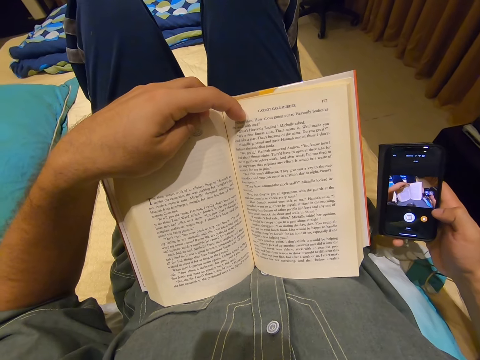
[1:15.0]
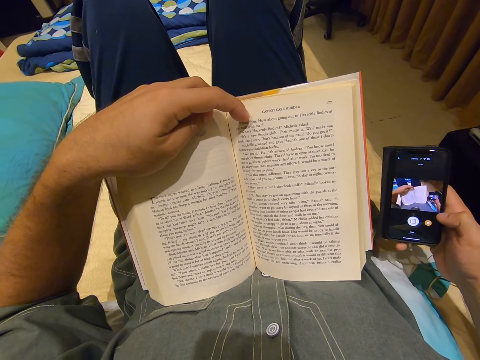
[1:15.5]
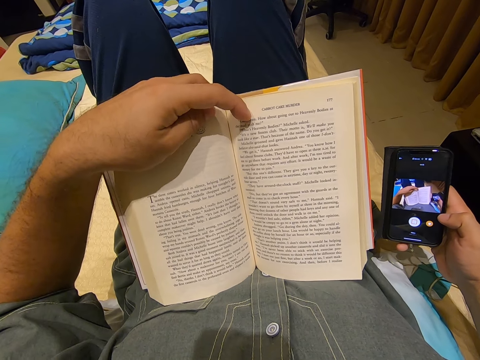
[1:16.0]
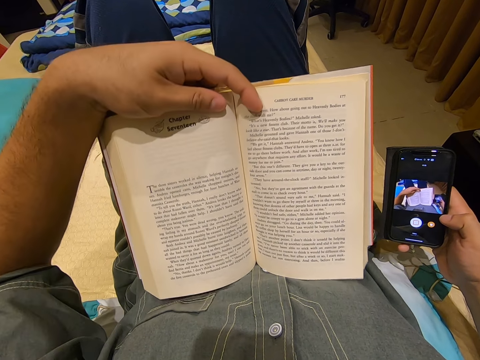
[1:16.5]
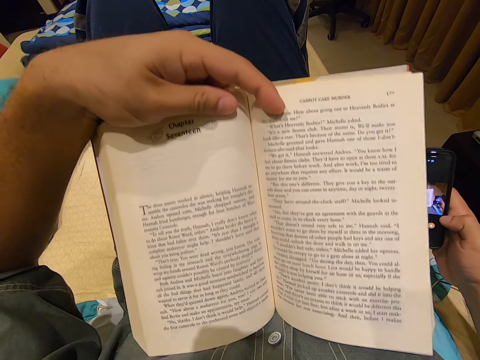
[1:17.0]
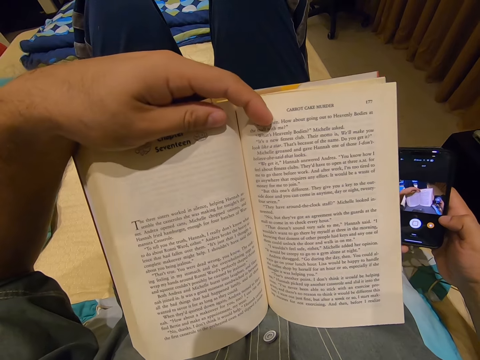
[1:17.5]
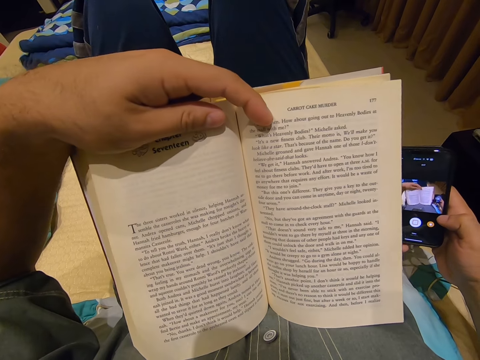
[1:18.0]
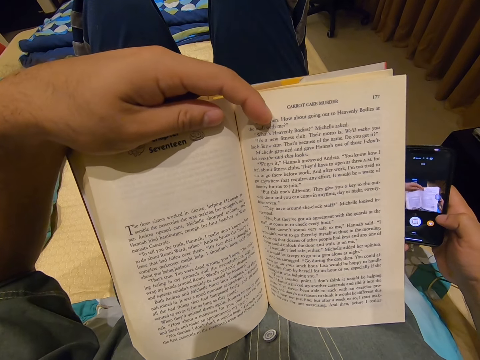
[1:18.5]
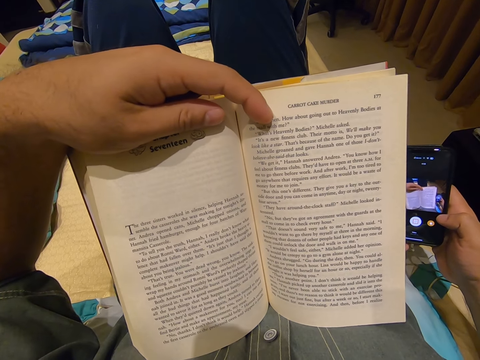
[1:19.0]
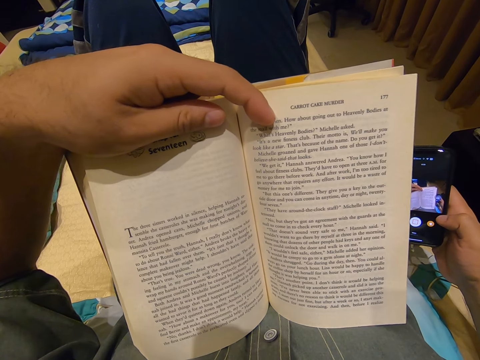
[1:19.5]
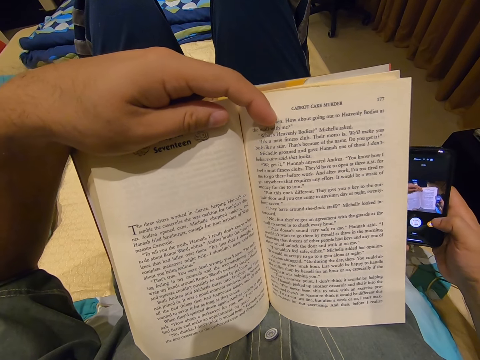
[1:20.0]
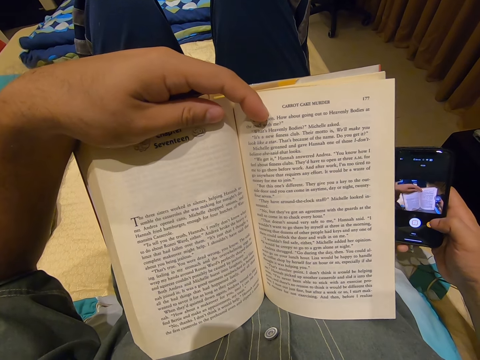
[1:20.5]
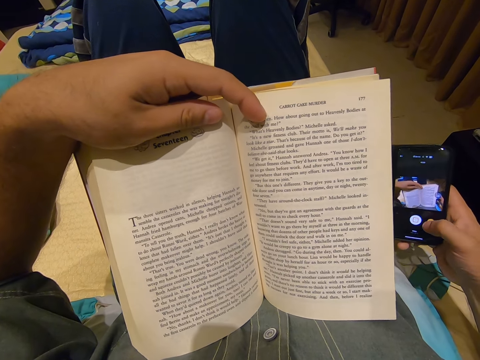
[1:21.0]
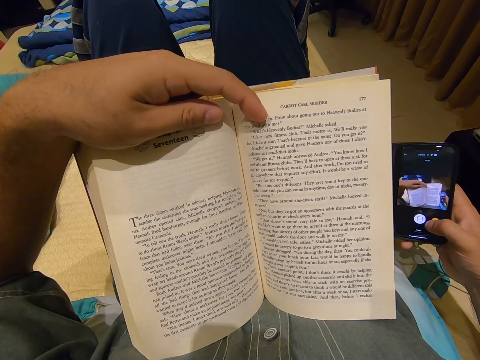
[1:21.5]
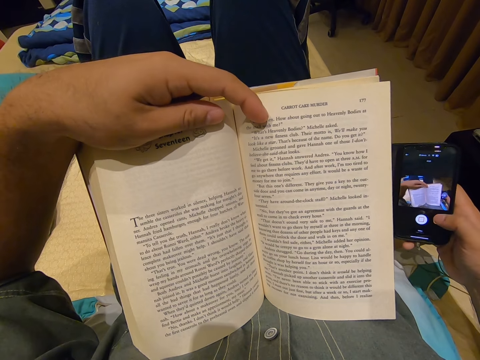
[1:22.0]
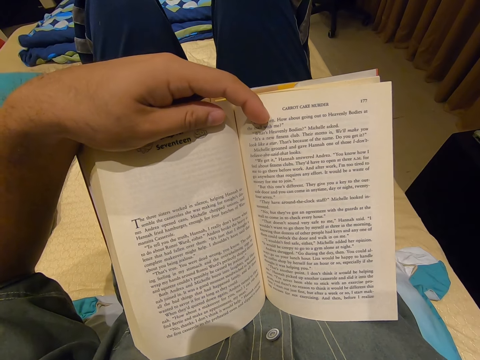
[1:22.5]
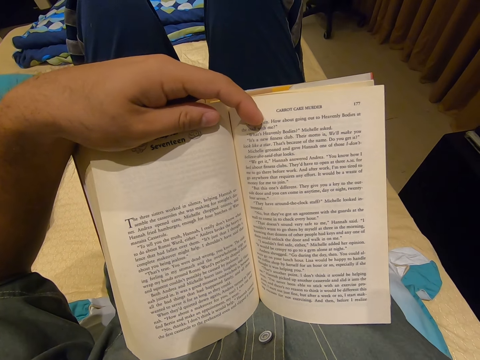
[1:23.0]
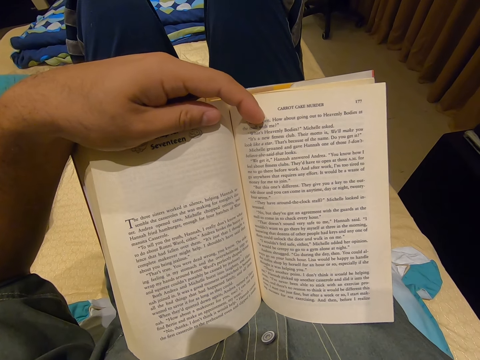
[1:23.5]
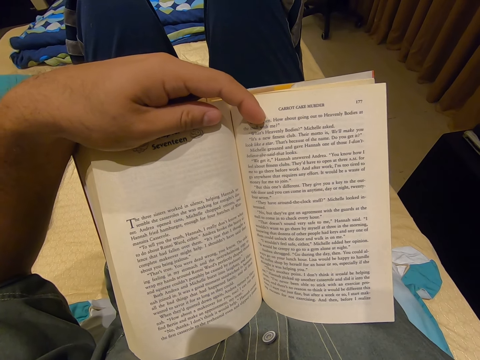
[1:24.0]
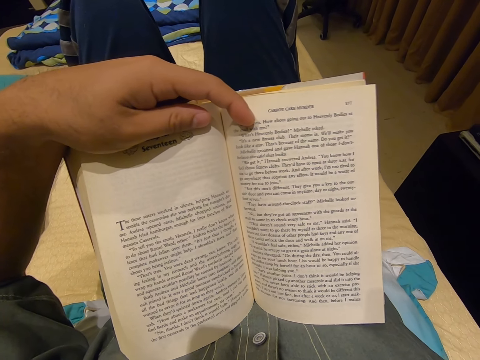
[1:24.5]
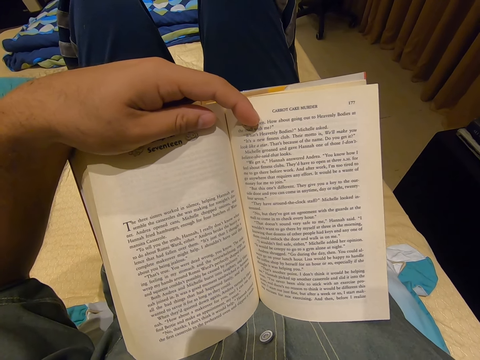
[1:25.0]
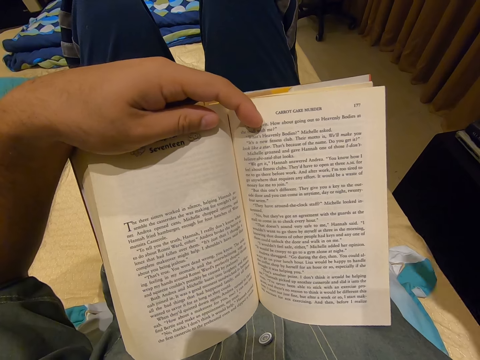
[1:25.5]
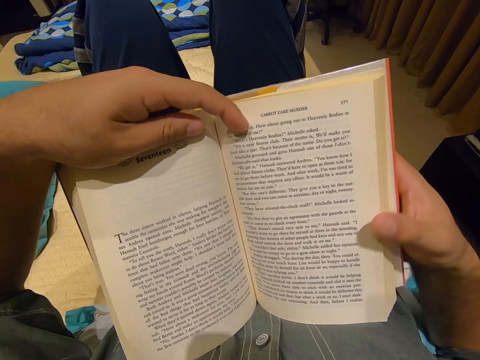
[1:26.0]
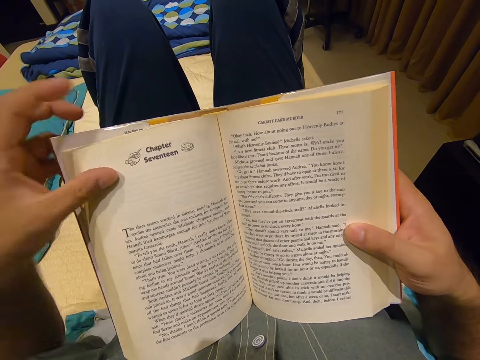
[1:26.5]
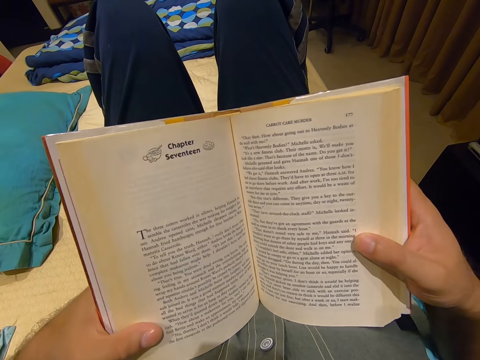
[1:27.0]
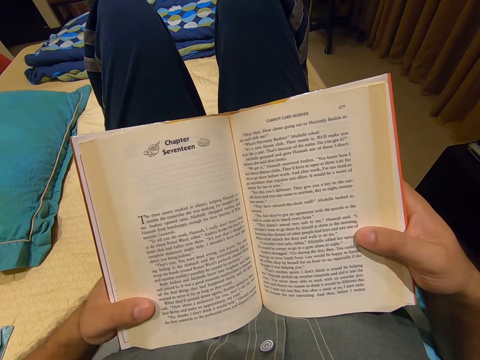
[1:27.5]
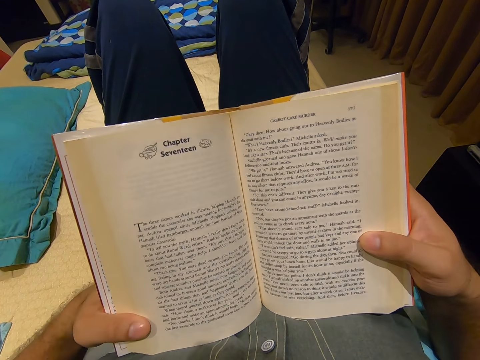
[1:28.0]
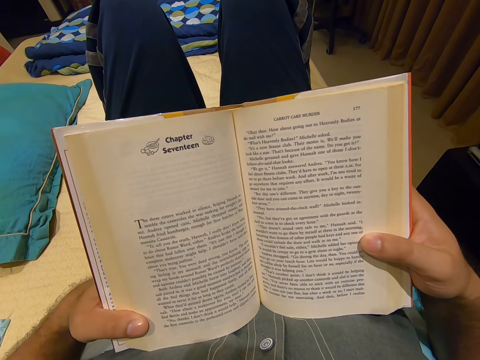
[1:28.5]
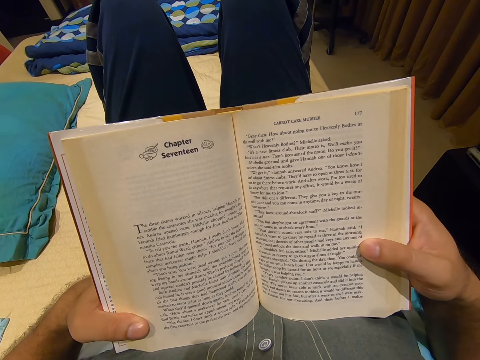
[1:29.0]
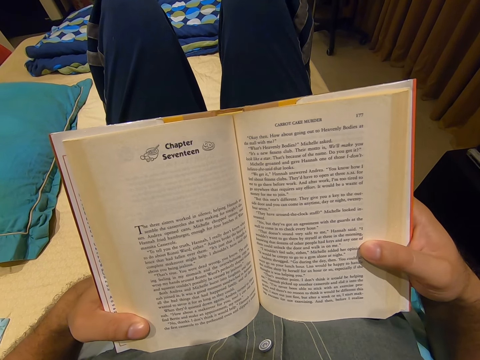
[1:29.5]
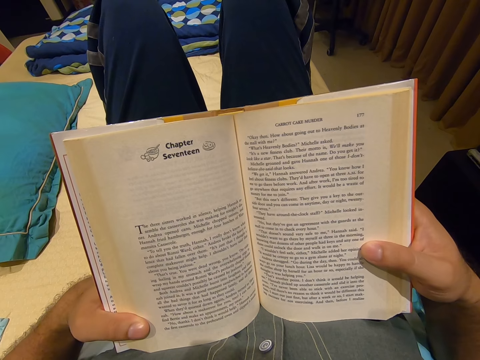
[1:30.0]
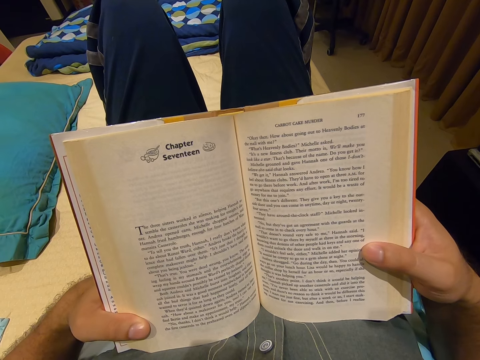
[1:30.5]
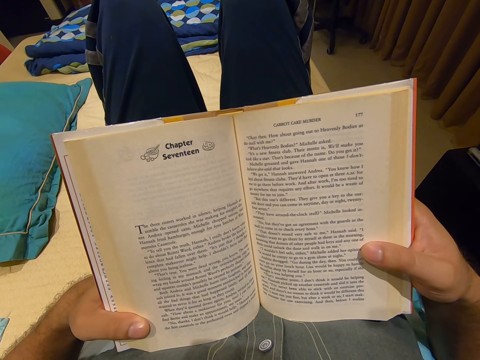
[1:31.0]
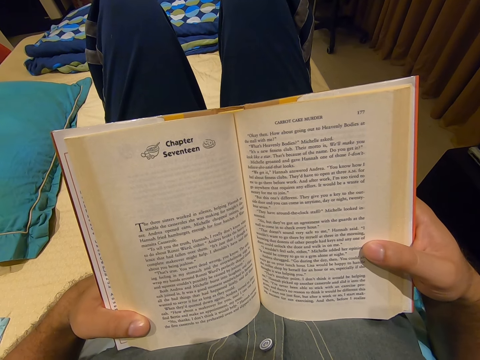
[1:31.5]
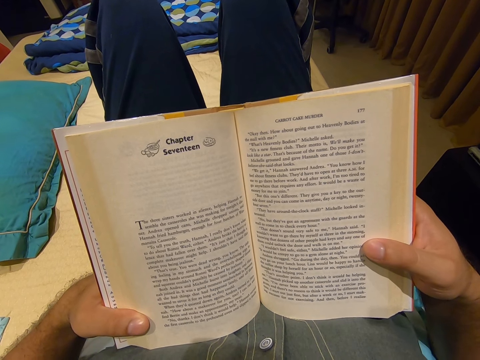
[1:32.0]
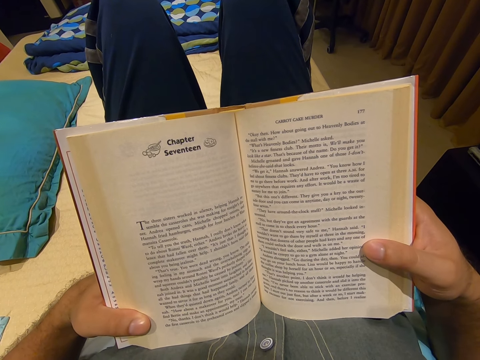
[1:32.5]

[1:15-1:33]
The camera wearer moves the book. He moves the book again. He presses the phone and puts the phone down. He holds the book and moves his hand down. He reads the book. He moves the book.

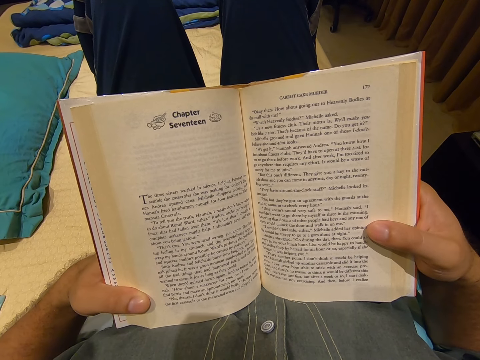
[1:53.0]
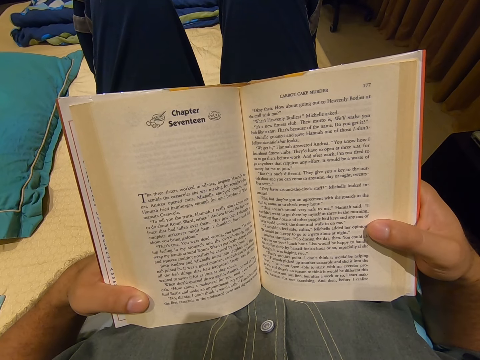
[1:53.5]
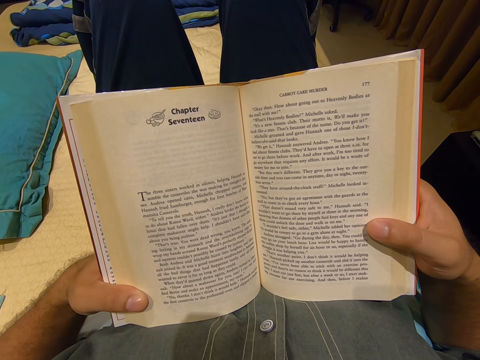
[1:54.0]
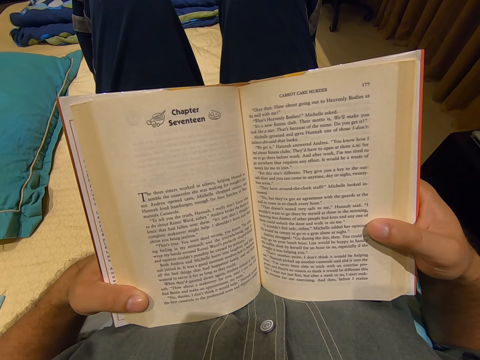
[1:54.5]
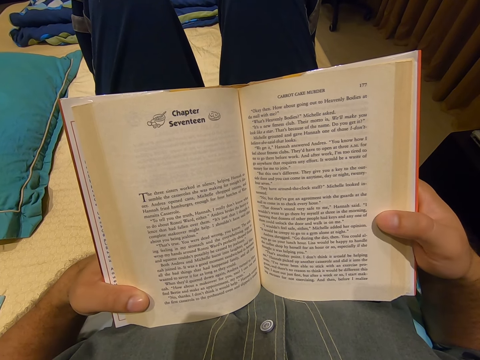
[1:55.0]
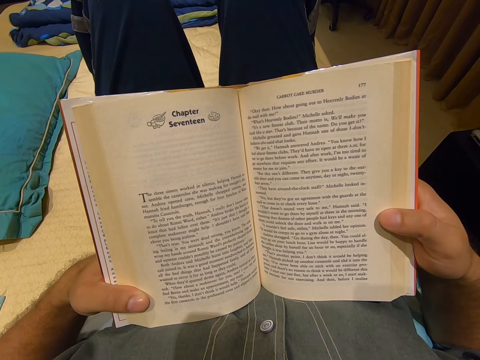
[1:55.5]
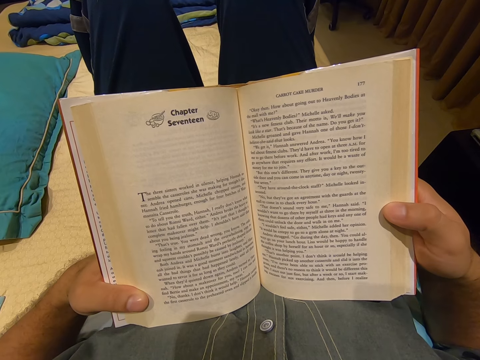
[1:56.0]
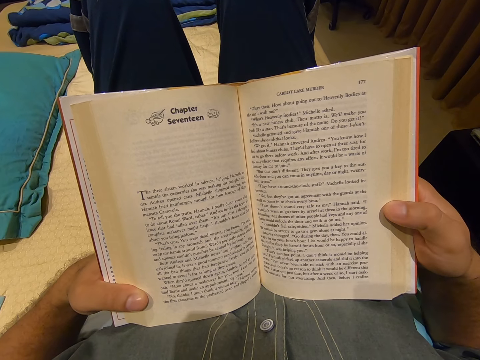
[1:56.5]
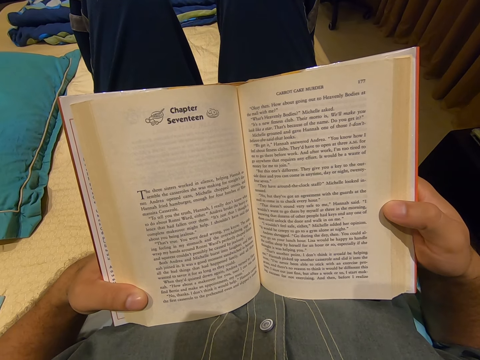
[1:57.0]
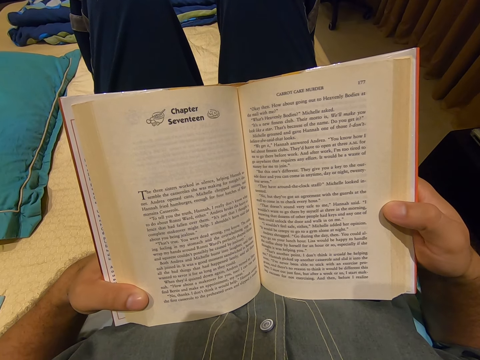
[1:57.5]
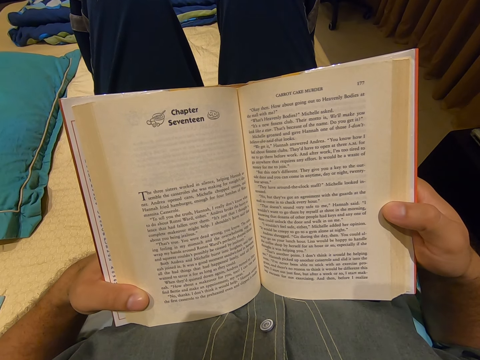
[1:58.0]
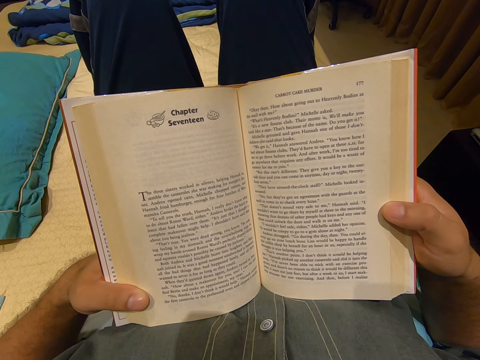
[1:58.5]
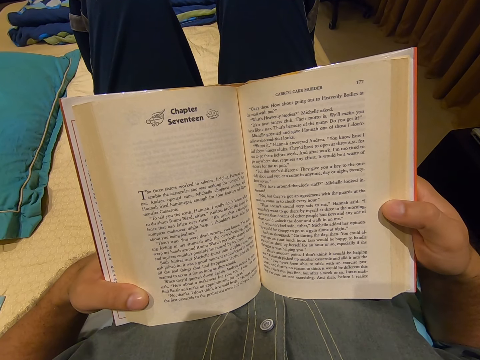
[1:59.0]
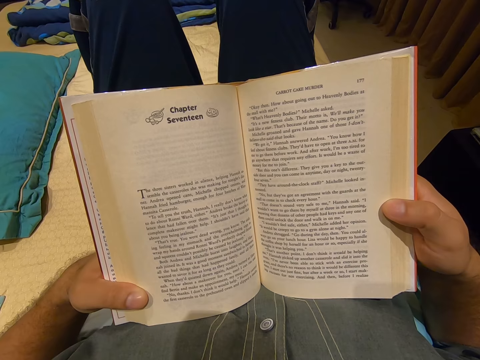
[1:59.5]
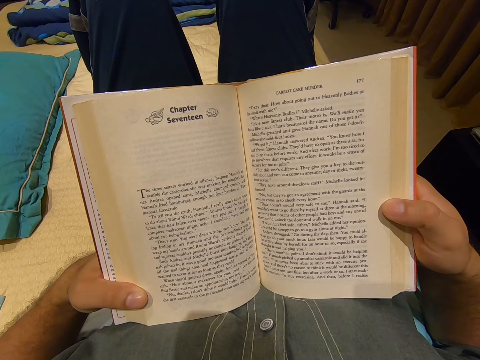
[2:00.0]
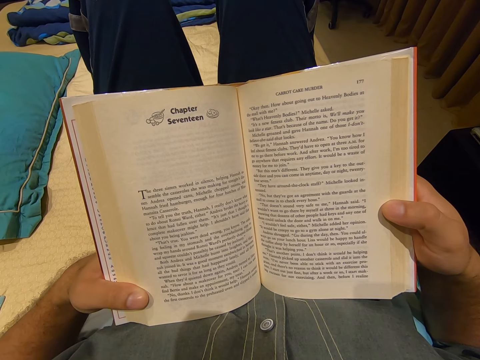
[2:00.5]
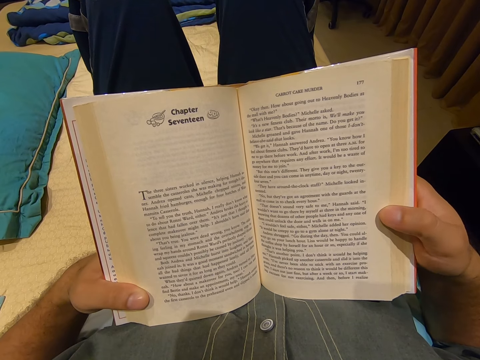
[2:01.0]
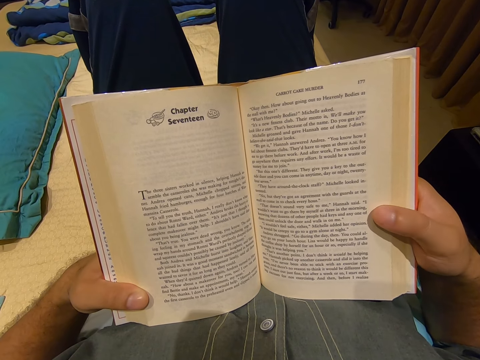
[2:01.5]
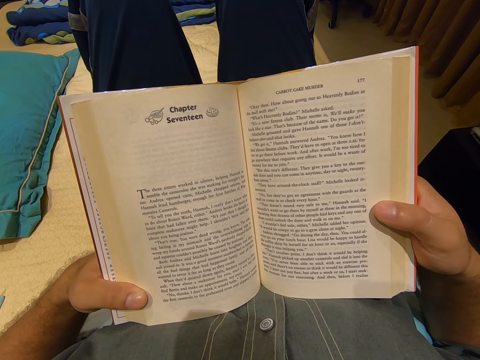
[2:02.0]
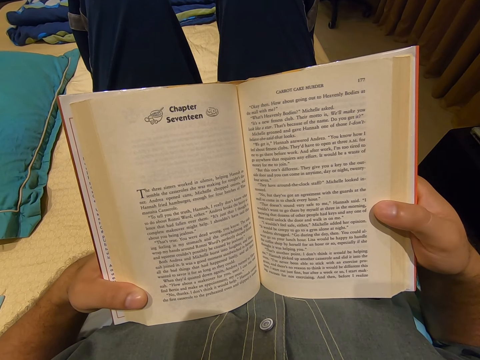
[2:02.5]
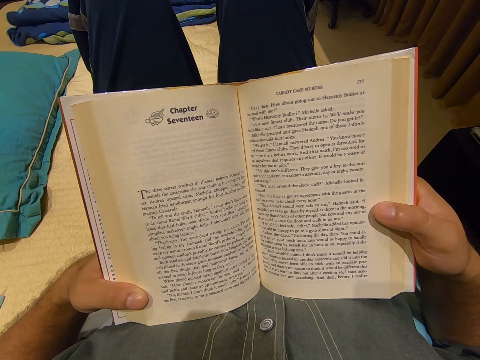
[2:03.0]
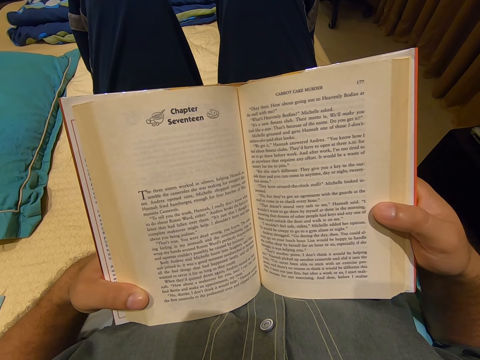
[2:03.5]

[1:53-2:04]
The camera wearer moves his finger. He moves his finger again.
